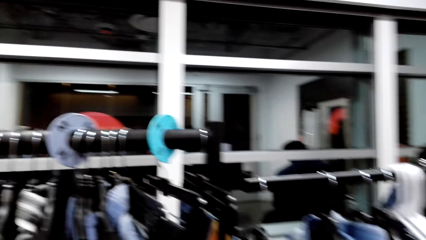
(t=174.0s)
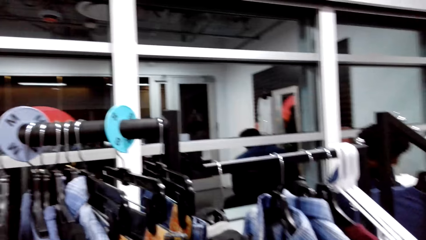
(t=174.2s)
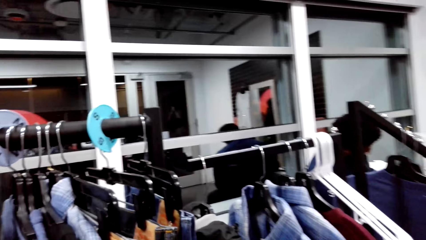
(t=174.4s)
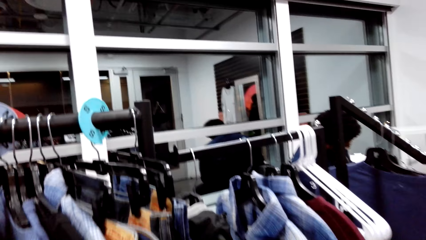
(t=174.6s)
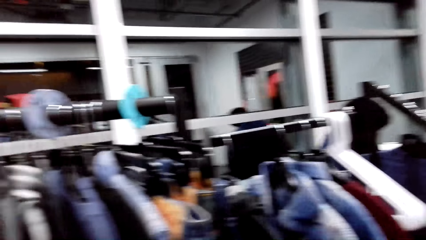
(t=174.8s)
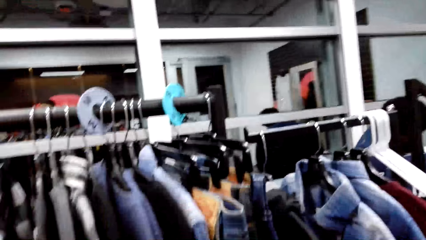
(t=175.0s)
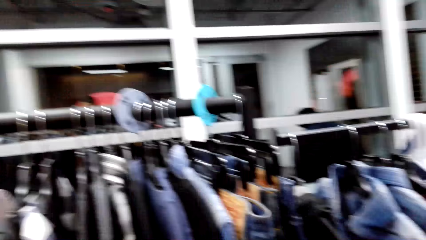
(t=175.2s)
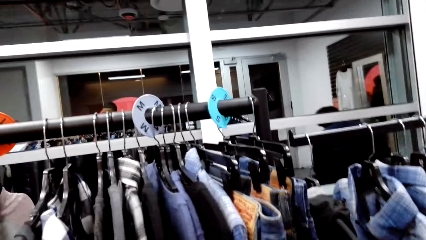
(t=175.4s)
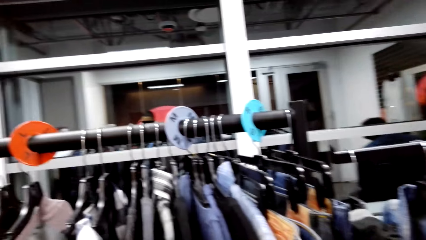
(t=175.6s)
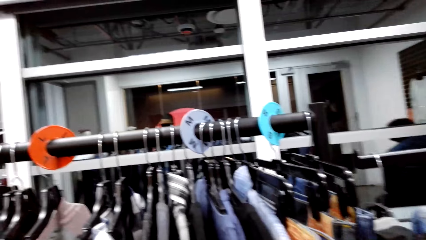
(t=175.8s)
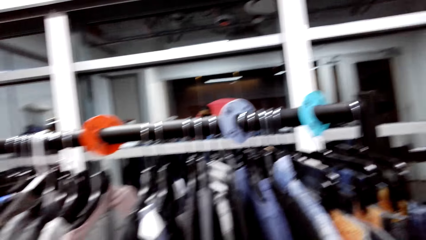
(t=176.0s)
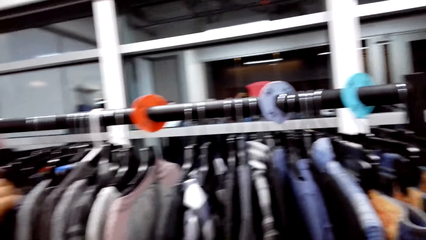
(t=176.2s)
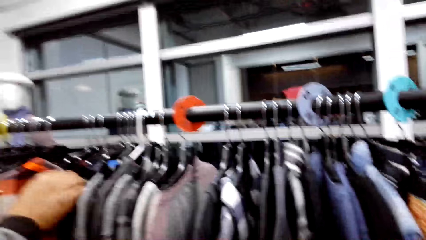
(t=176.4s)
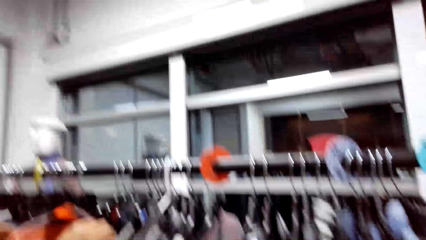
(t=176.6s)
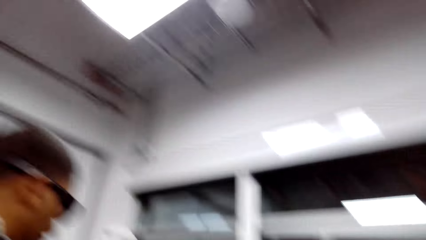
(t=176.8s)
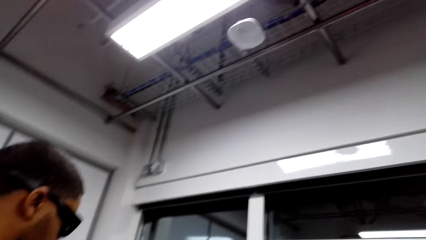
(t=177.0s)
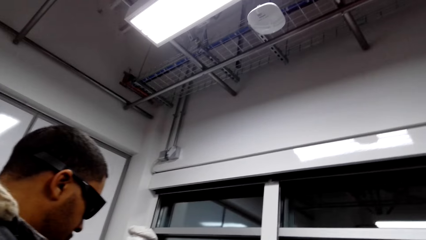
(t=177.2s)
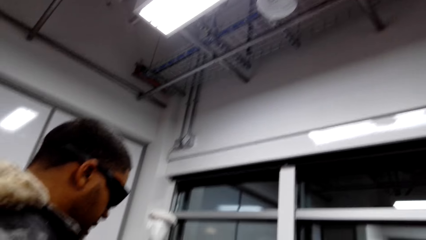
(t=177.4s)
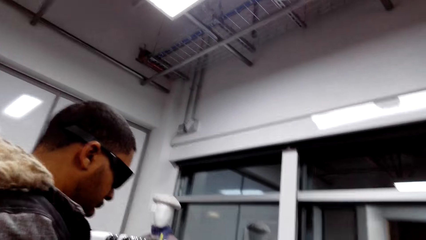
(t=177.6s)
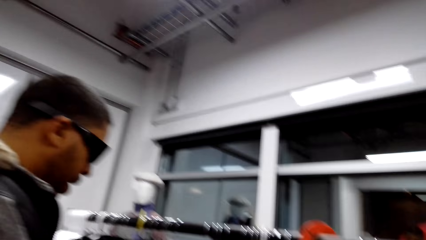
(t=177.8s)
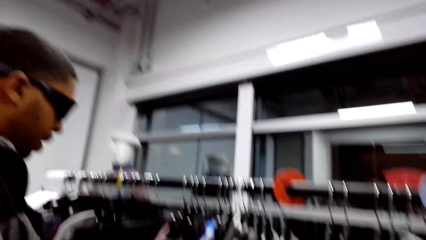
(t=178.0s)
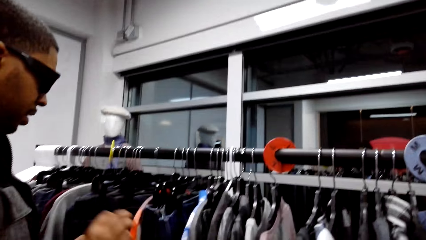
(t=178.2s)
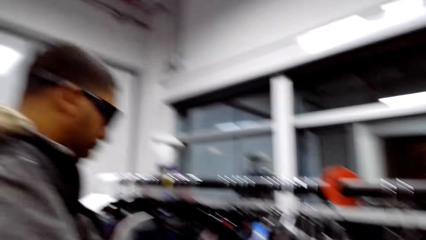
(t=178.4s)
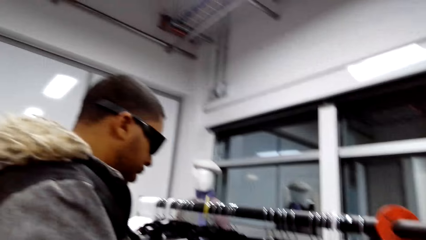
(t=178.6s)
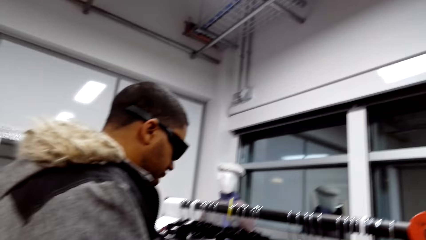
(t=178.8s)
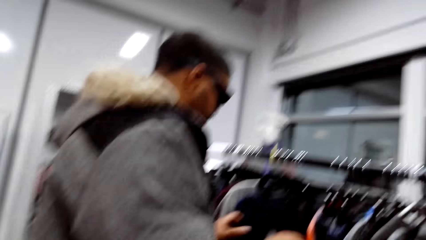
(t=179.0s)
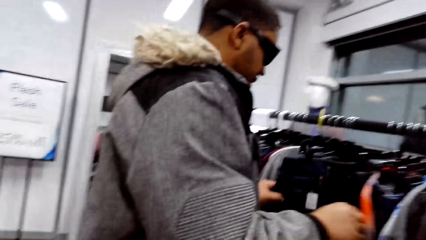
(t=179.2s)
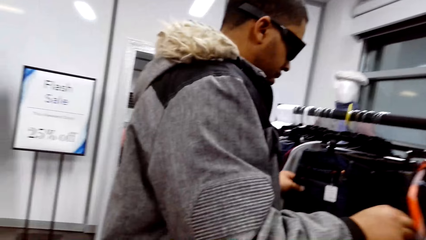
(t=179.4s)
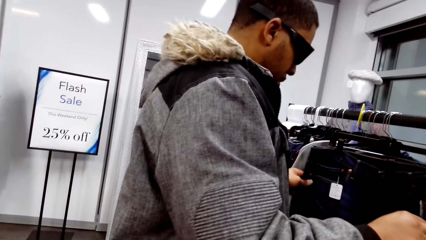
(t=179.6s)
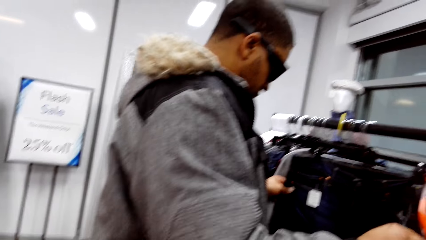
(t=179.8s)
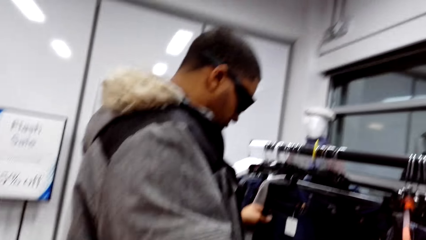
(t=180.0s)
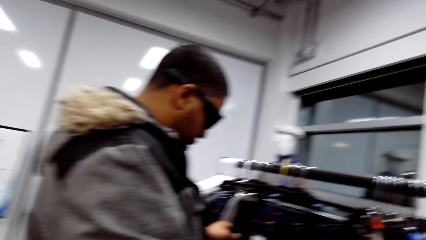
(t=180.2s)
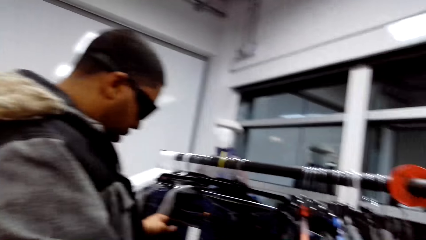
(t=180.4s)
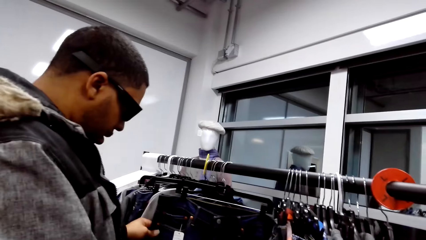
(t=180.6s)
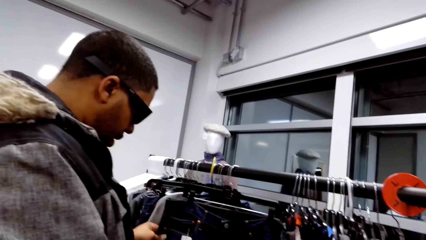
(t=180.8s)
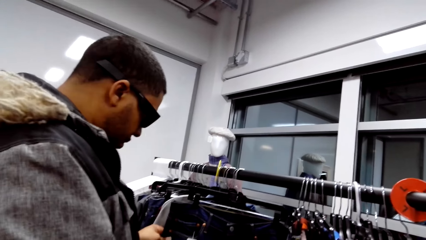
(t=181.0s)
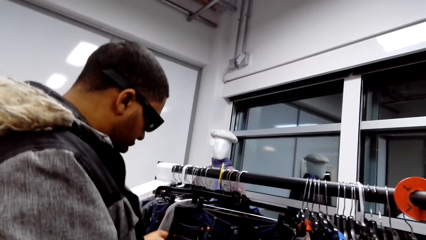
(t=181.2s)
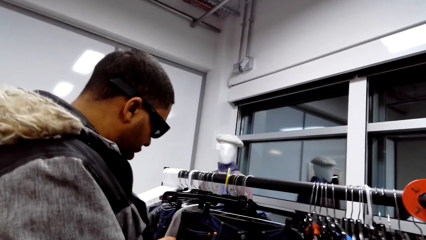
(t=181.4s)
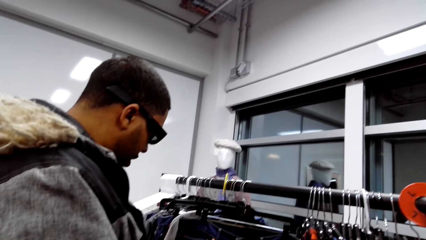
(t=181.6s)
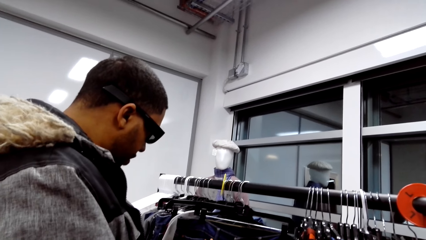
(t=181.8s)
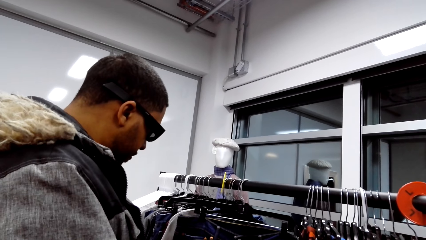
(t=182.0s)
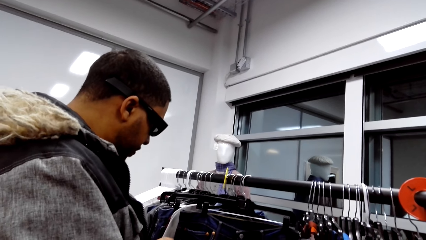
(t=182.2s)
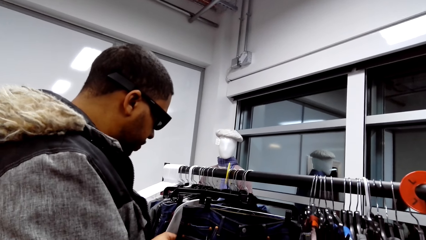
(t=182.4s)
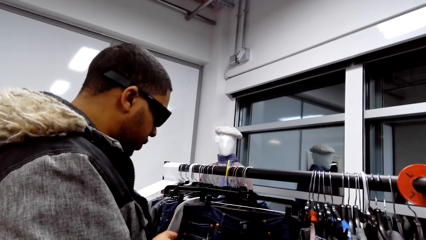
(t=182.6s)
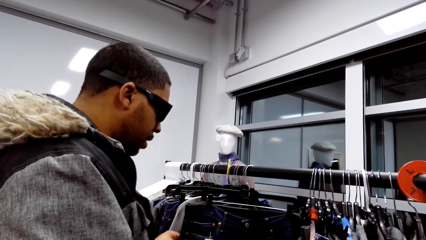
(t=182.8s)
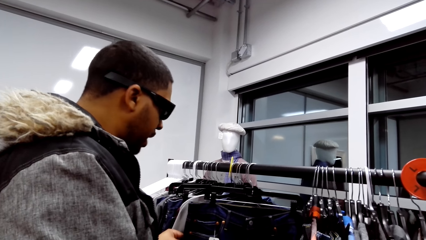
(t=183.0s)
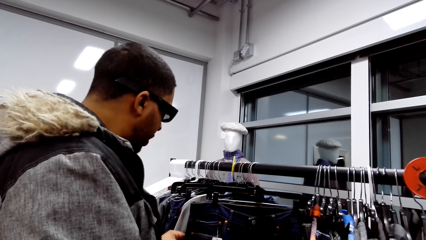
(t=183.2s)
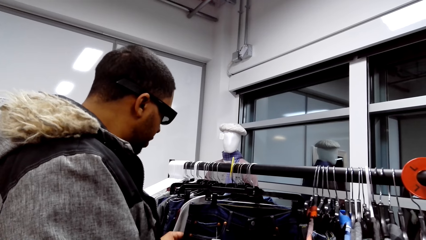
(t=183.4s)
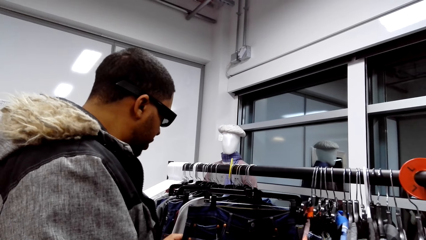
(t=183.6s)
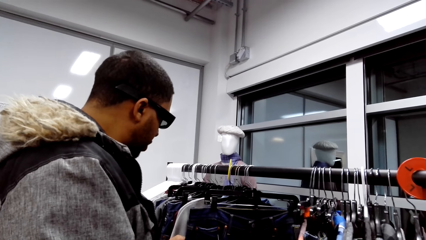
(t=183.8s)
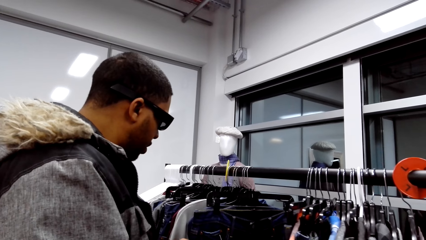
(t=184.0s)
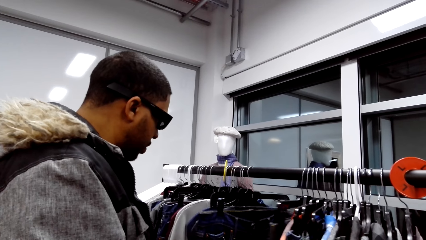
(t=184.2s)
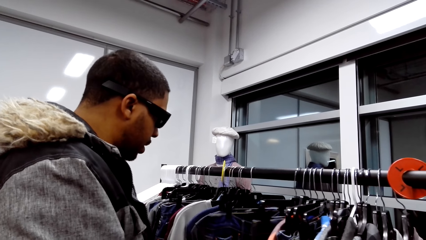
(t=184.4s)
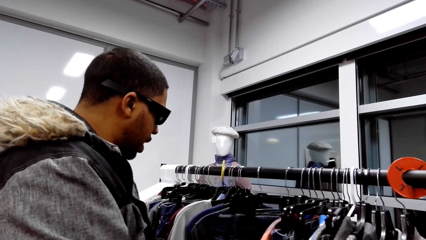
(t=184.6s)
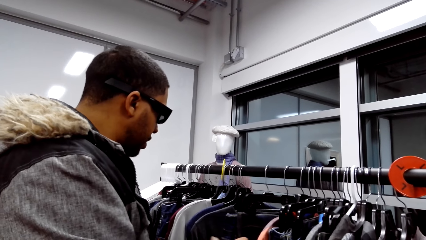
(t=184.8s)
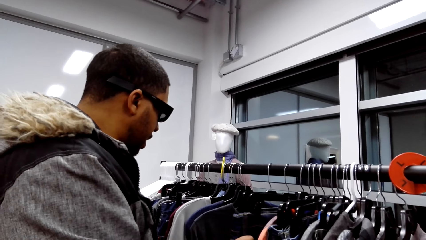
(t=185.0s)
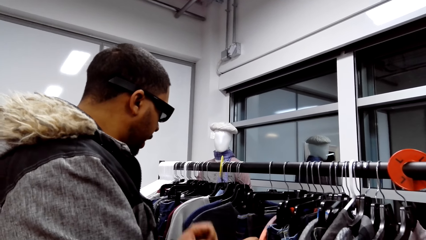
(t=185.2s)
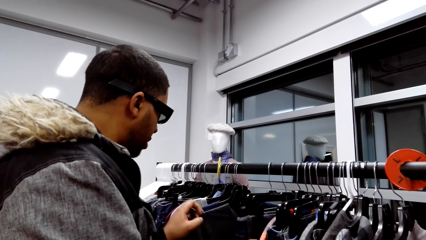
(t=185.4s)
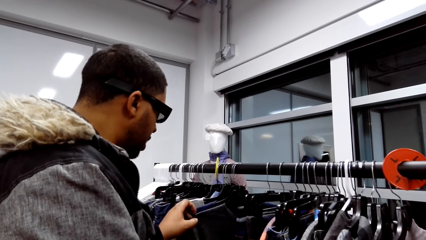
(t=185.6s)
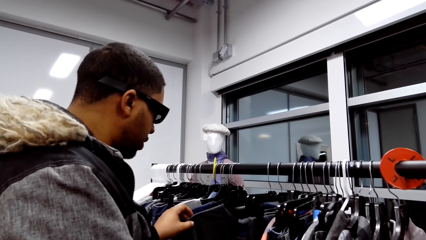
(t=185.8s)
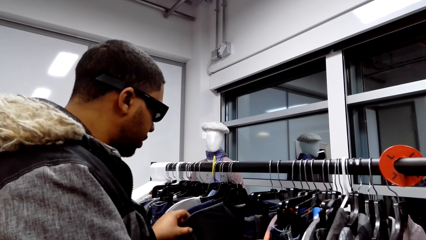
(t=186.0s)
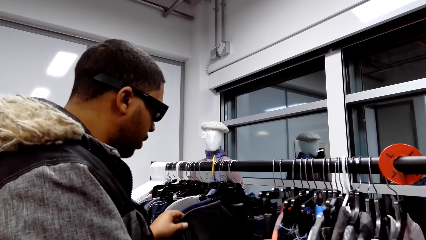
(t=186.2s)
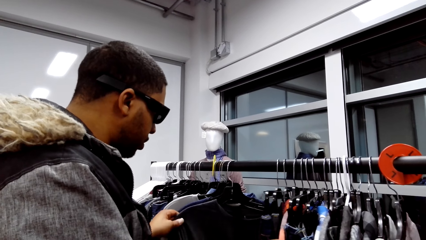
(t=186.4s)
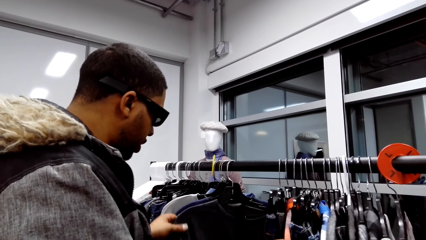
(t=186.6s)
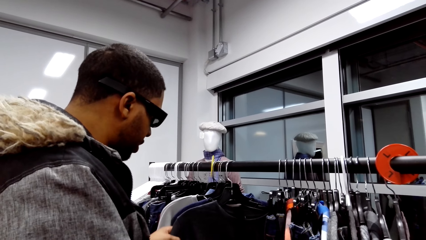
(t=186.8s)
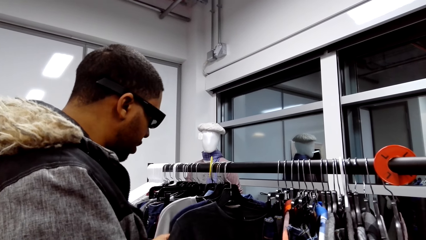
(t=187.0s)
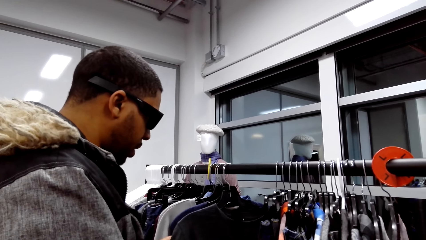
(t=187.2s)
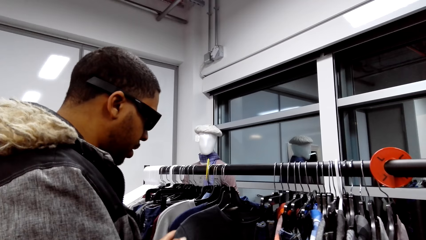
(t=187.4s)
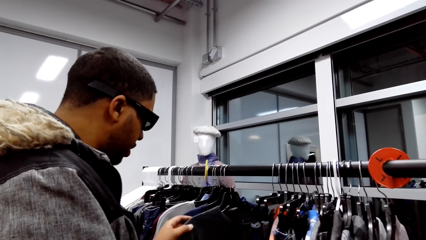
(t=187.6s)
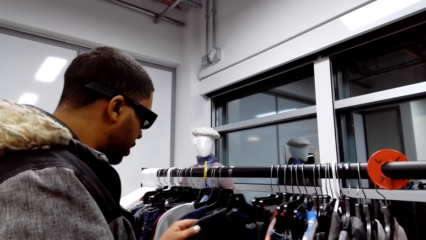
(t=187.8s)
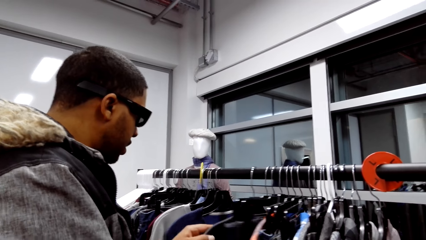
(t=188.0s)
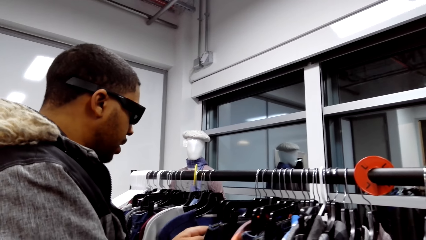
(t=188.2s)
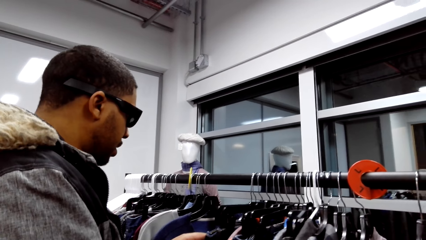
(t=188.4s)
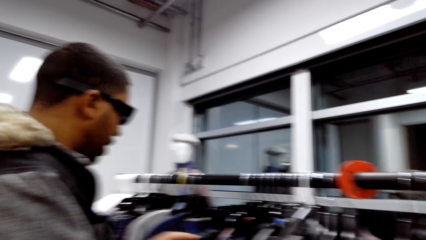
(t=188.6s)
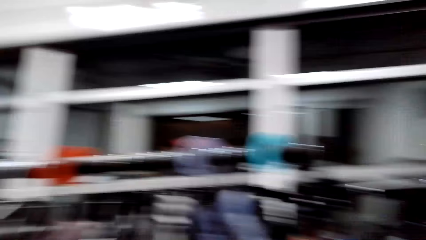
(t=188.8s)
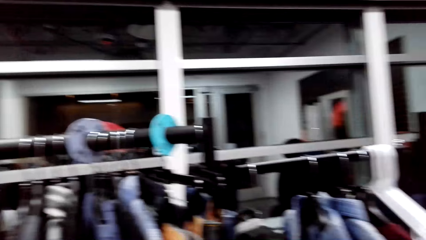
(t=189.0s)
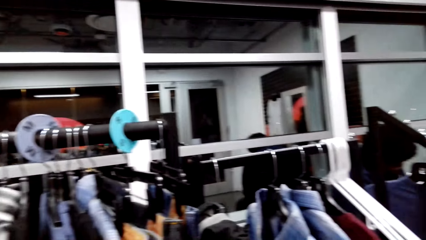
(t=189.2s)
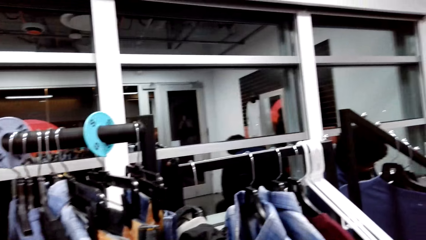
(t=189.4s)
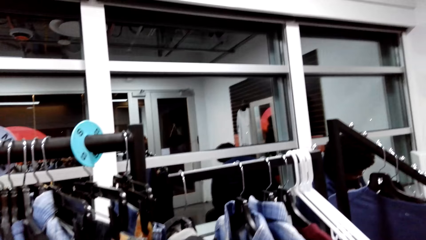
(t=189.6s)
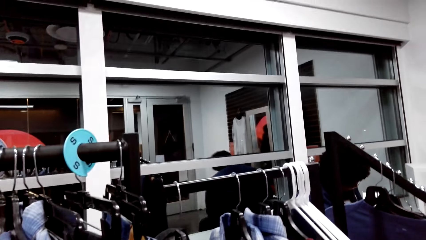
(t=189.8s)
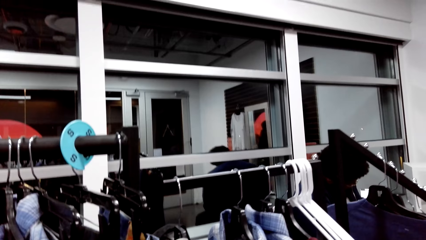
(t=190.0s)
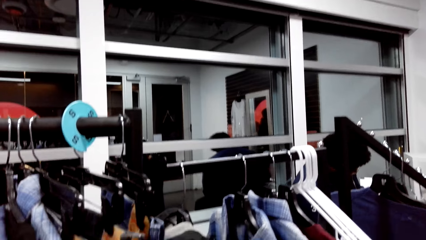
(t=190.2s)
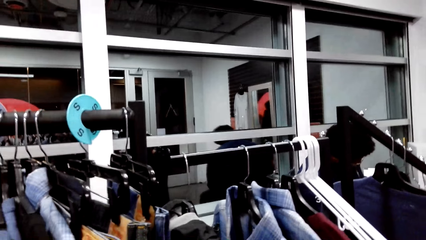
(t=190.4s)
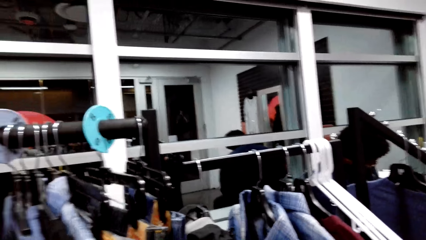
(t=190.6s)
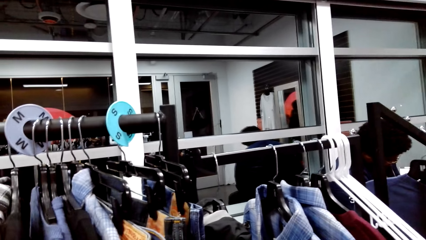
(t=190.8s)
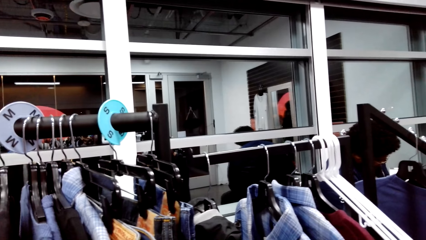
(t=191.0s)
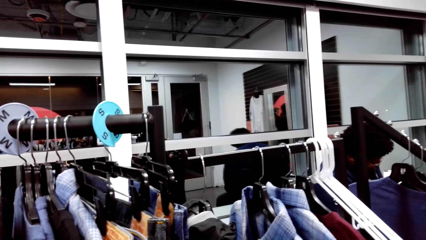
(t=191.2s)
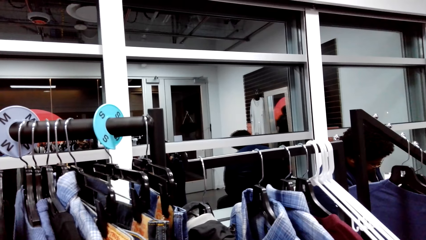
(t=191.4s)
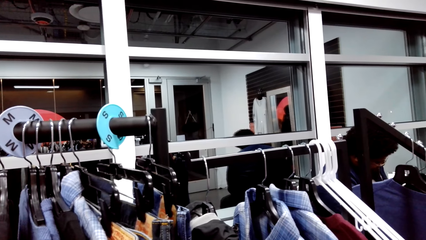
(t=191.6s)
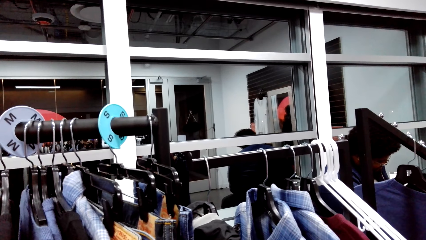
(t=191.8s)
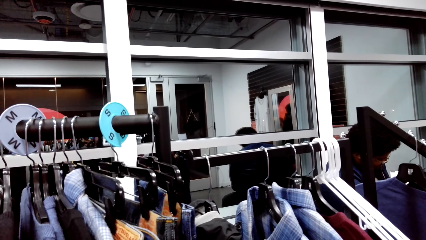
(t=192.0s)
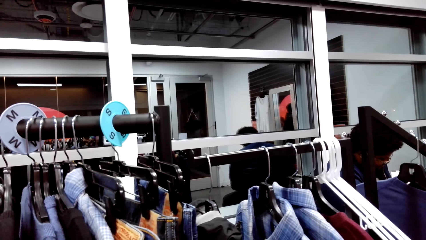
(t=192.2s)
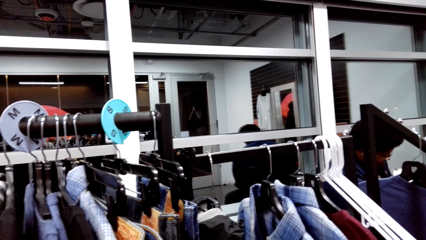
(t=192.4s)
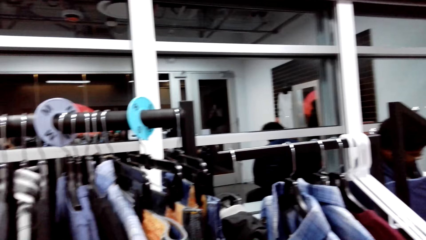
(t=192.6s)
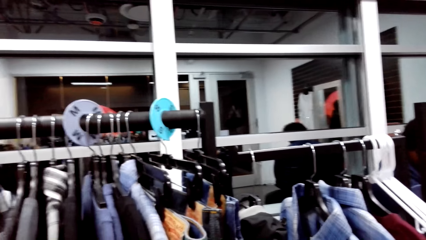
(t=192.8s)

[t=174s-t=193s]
The camera wearer looks around. They talk to a man. The man selects the clothes on the display with the camera wearer. The camera wearer looks around.
